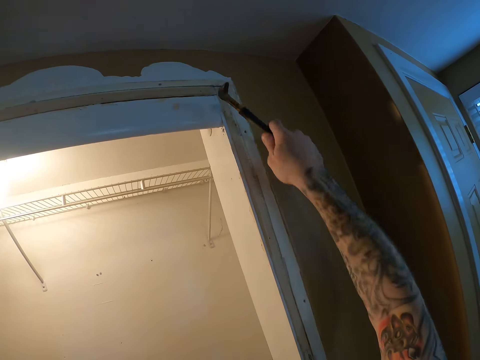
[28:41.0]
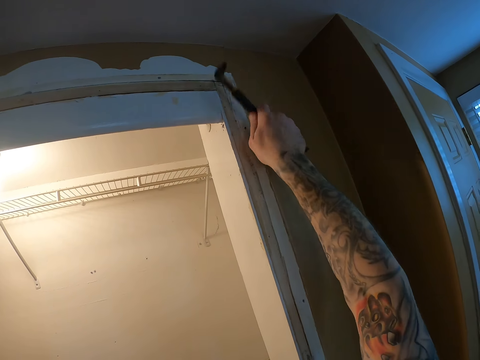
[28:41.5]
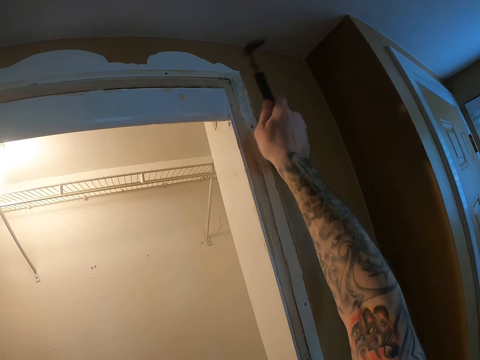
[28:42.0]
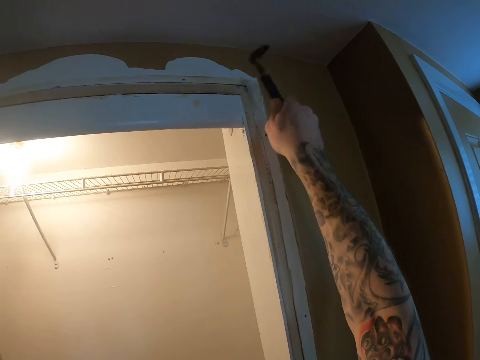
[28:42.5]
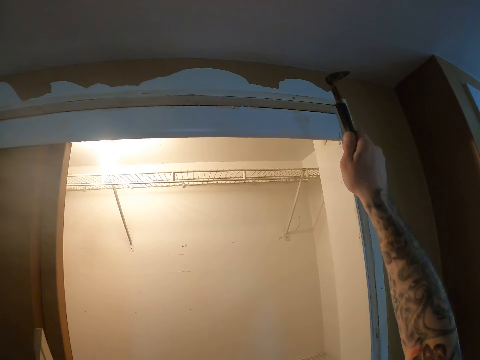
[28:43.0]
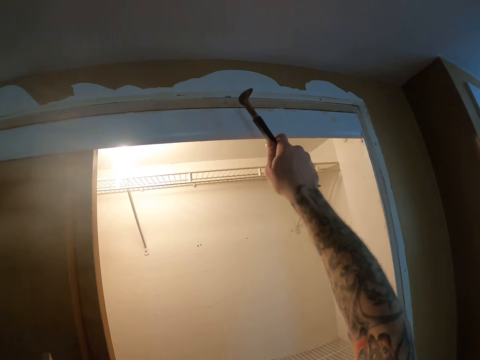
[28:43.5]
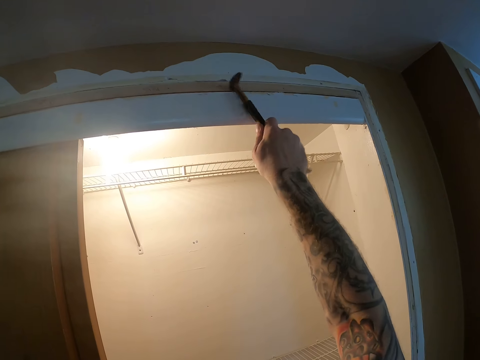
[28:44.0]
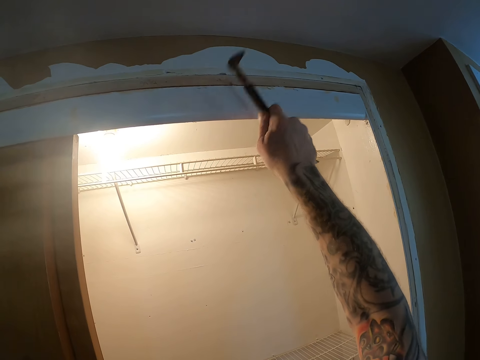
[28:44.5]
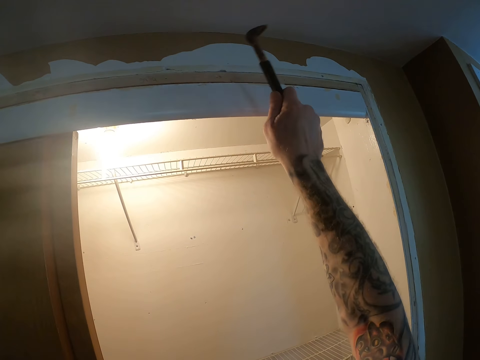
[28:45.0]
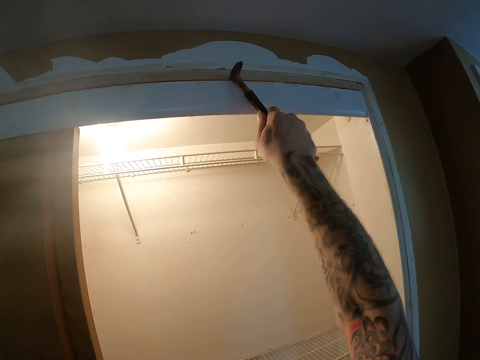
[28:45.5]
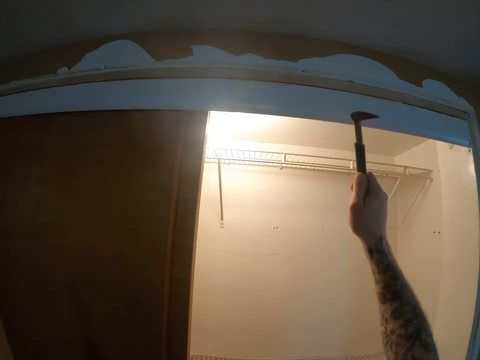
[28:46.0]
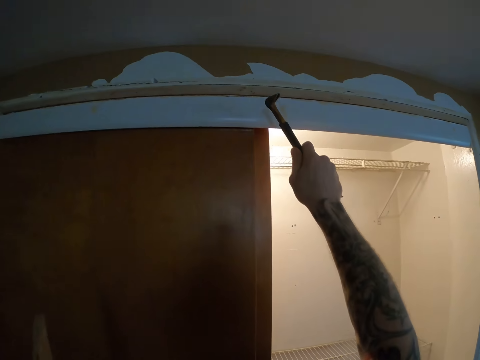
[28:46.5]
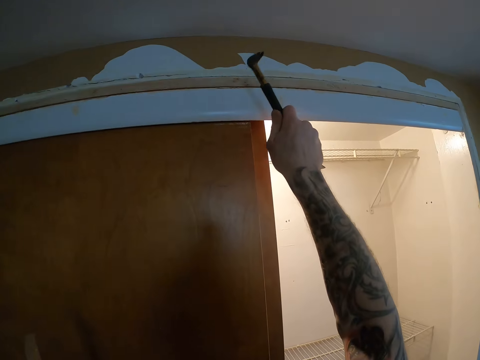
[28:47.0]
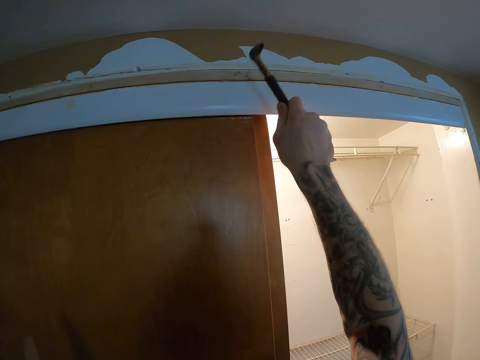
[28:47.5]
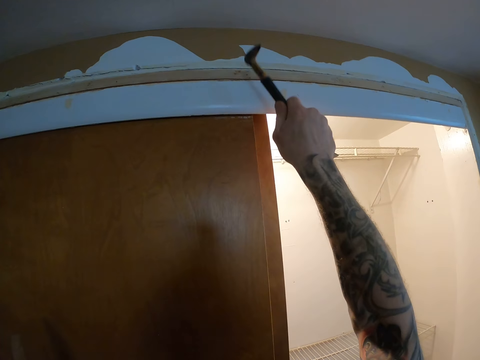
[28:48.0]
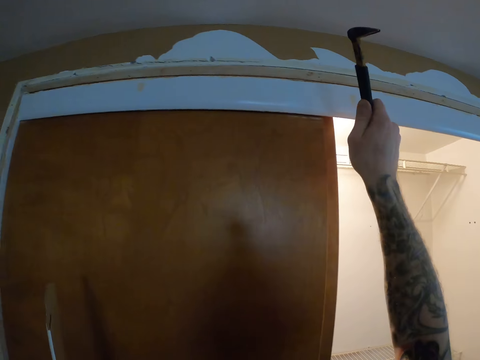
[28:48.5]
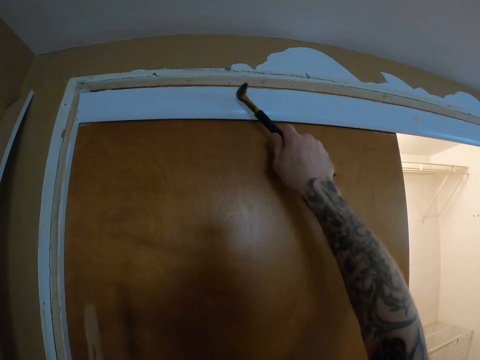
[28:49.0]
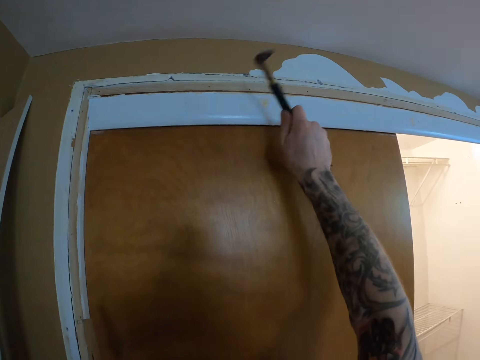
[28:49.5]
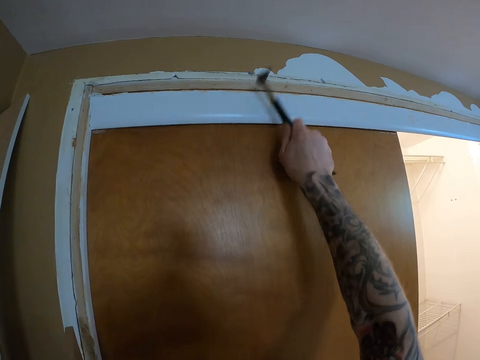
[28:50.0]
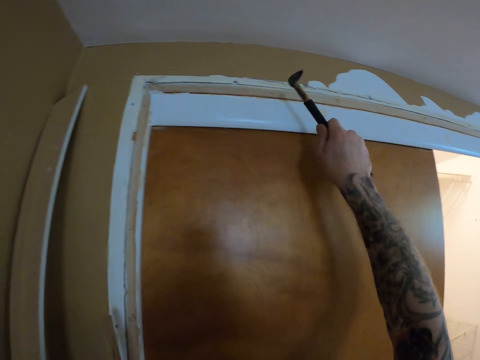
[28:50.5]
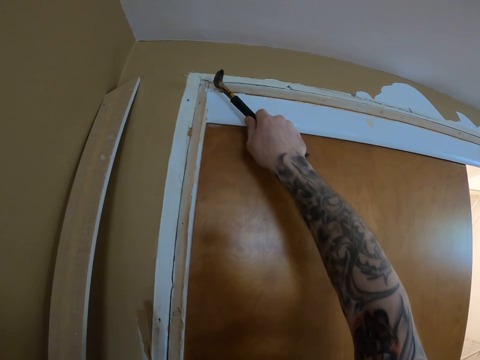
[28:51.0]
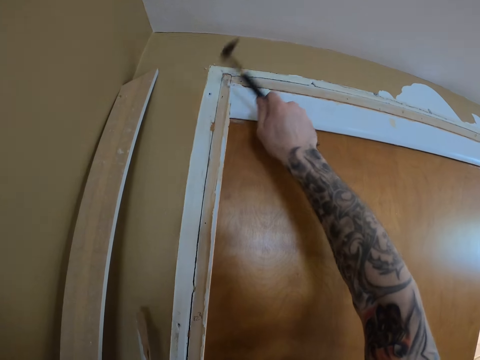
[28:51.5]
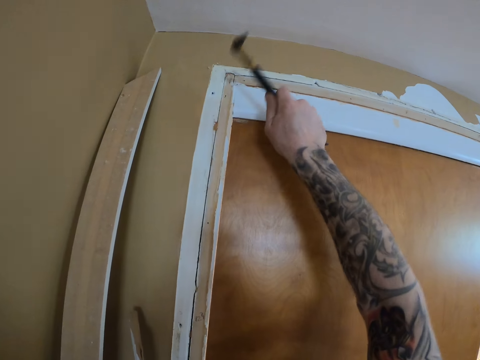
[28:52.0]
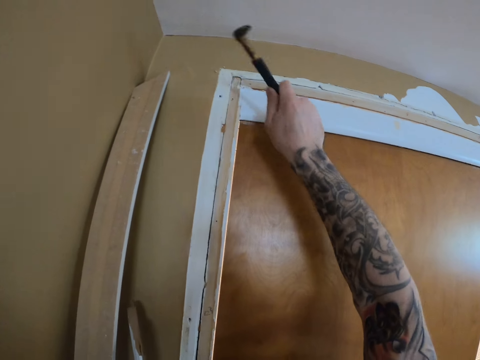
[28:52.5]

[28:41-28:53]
The camera wearer hits the nail on the door frame.

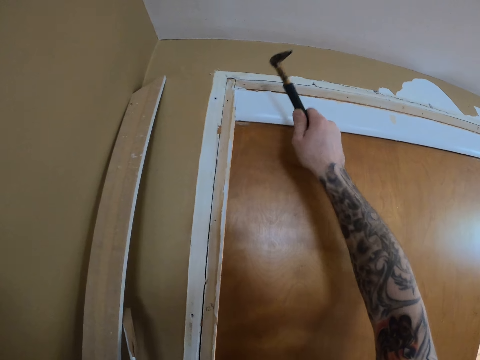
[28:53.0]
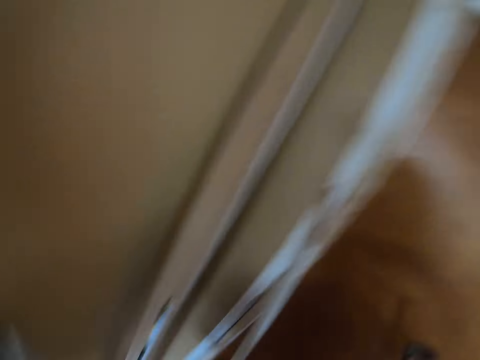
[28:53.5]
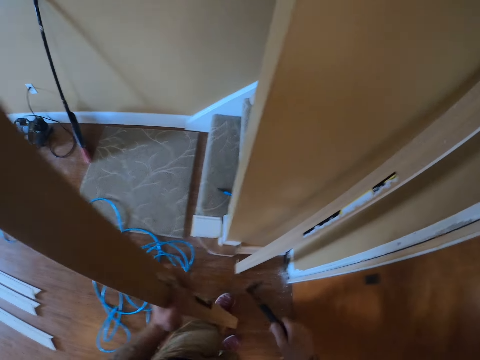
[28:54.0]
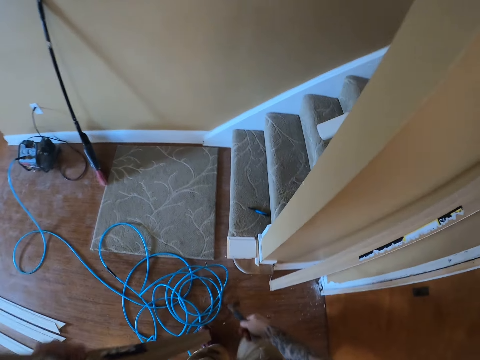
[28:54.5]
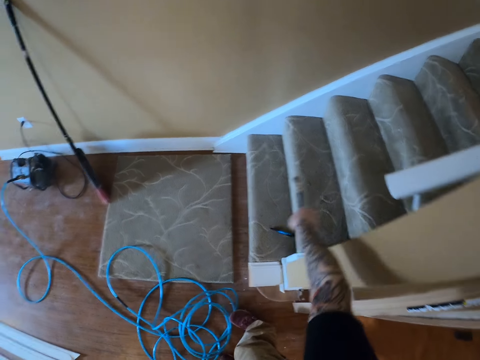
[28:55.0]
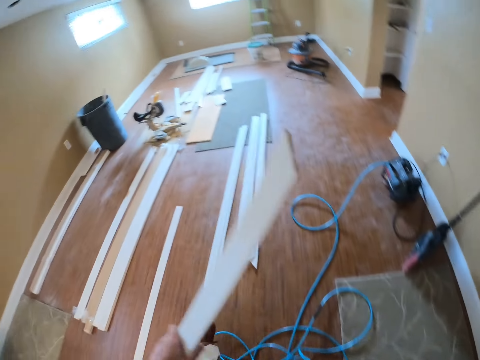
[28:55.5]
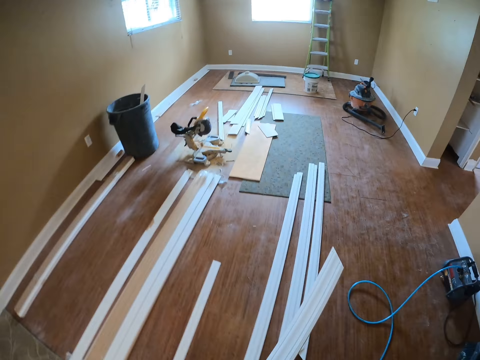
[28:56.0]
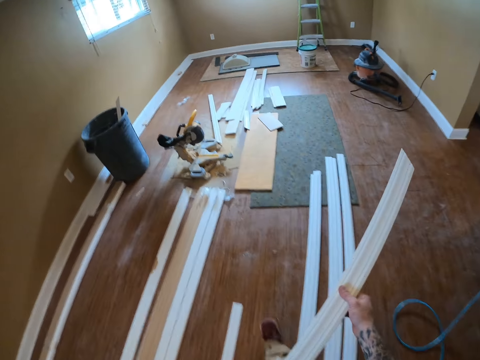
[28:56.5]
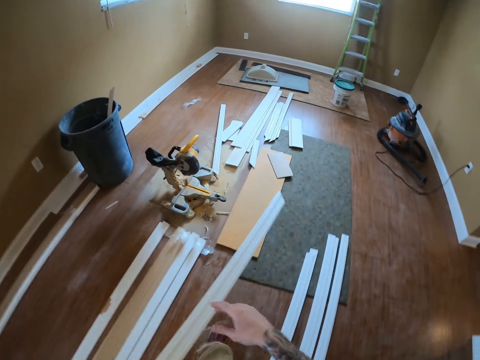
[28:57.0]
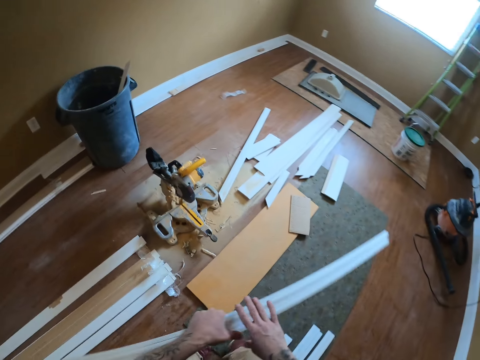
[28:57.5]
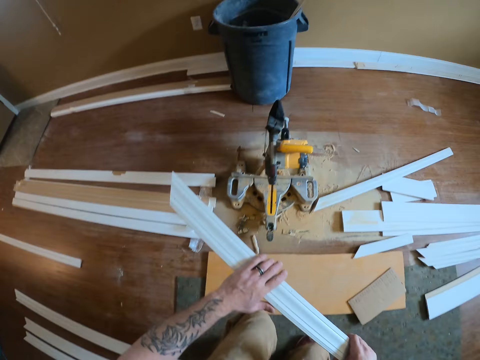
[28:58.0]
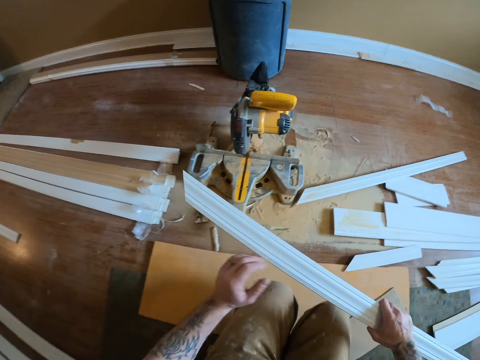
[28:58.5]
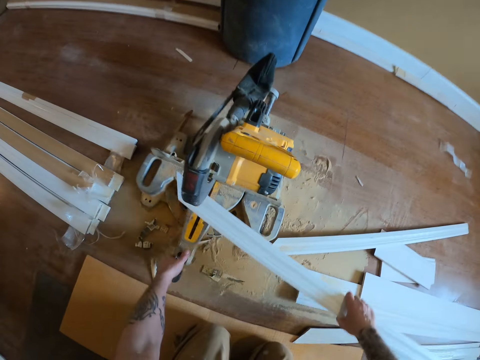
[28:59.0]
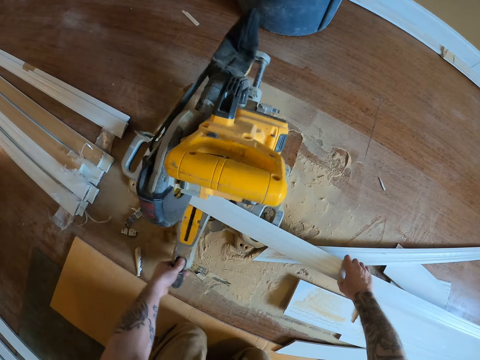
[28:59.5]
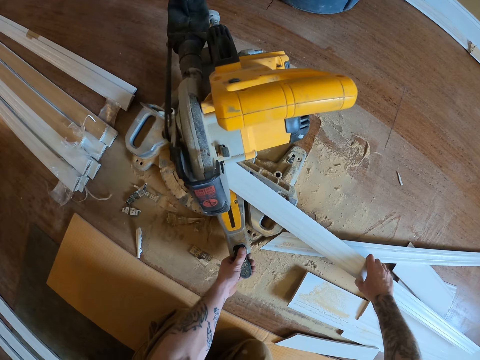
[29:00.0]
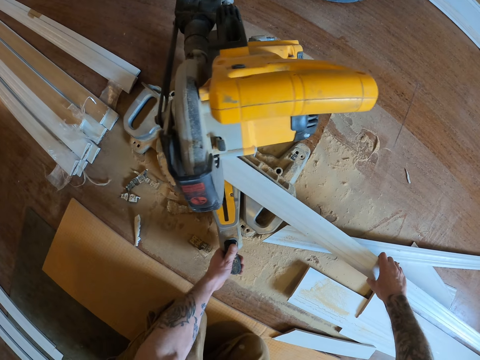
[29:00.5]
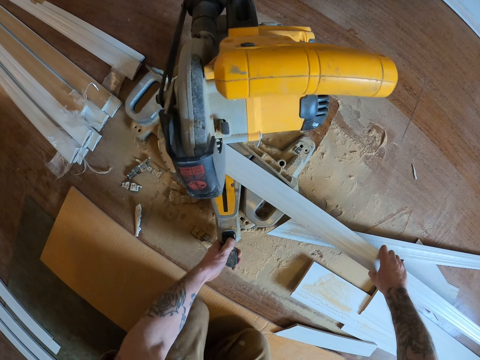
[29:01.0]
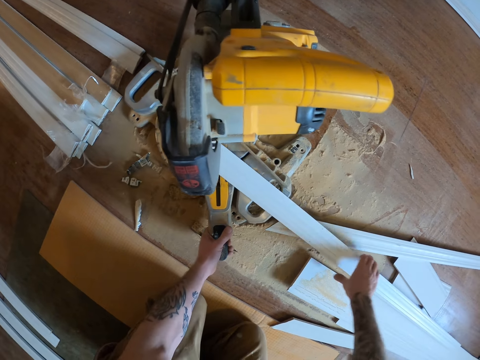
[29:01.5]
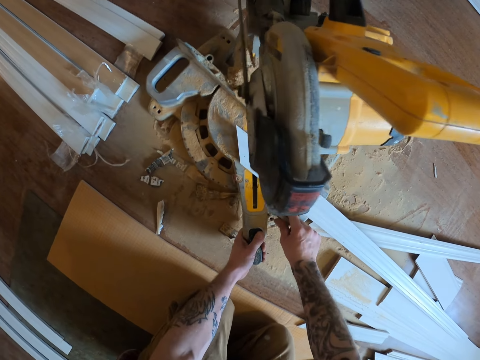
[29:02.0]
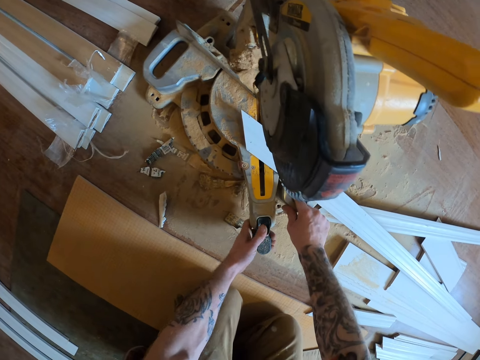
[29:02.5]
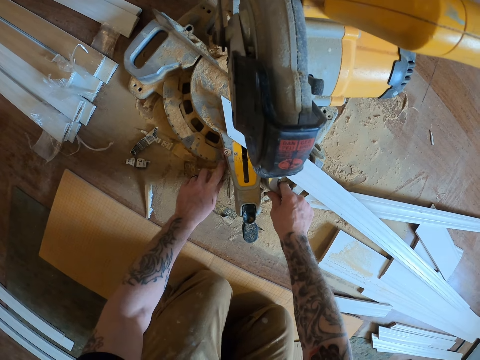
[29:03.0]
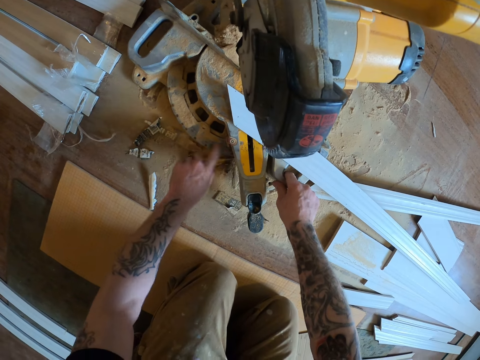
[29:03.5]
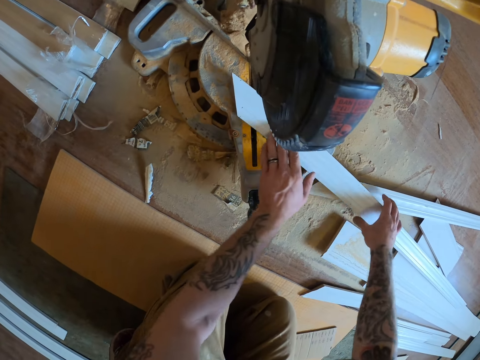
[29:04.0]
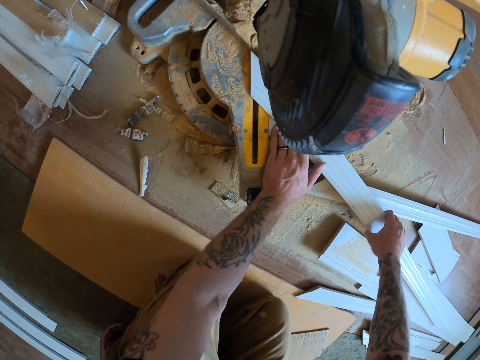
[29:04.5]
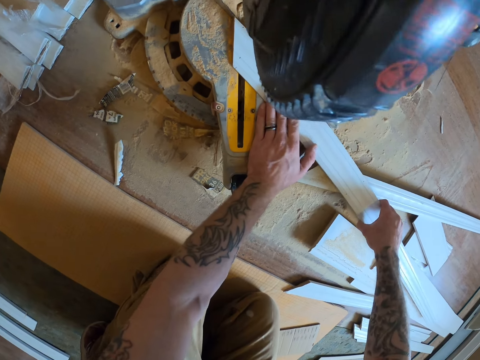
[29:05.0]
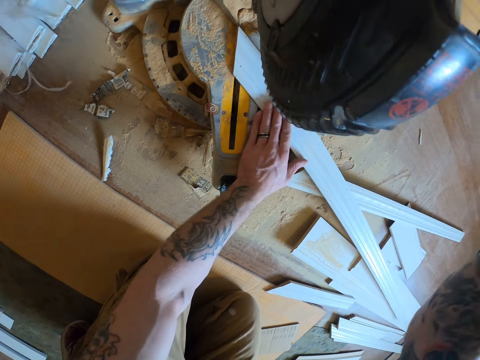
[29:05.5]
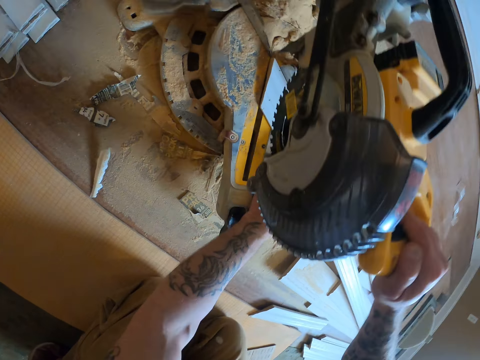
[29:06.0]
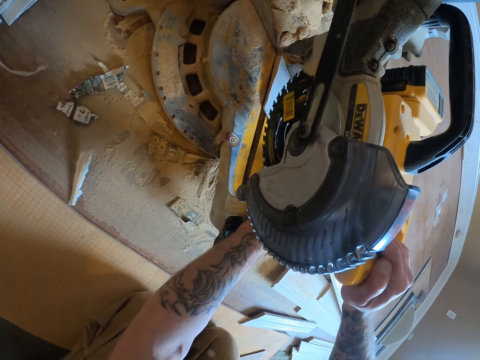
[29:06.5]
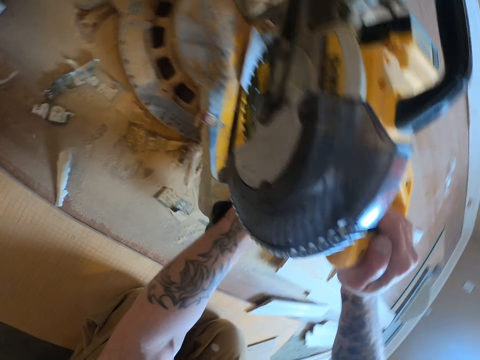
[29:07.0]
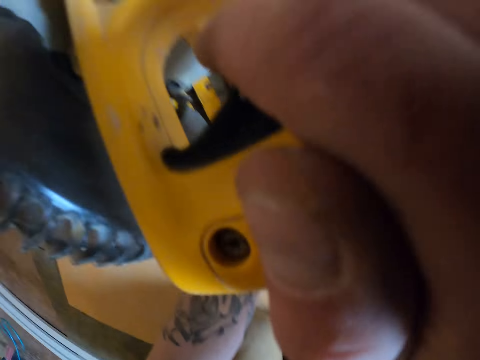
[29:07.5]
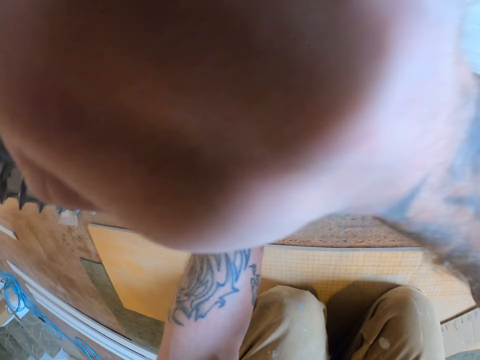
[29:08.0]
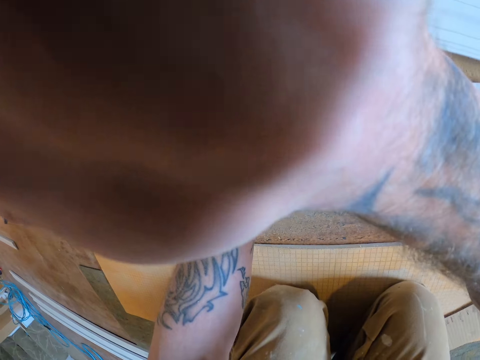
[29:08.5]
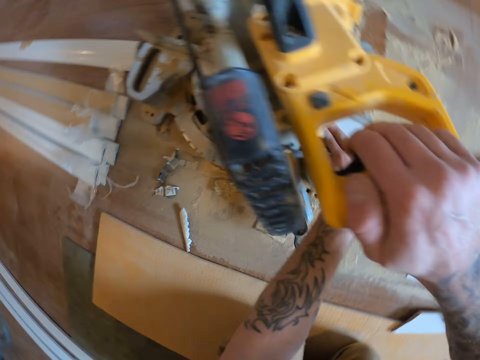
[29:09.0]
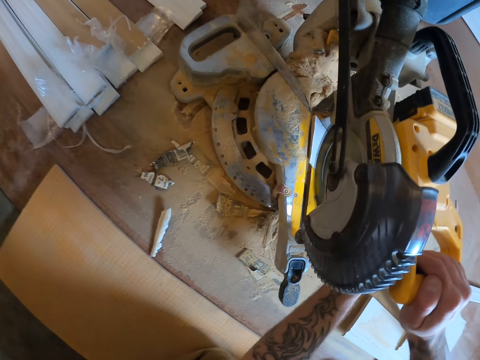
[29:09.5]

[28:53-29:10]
The camera wearer takes the door jamb. They put down the hammer. They walk in the room. They put the door jamb on the wood cutter. They wipe on the wood cutter. They hold the wood cutter handle. They cut the door jamb.
